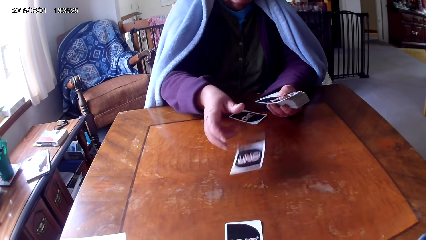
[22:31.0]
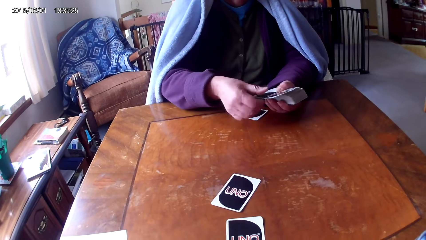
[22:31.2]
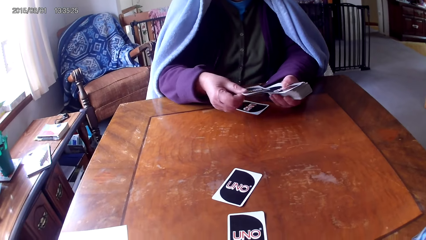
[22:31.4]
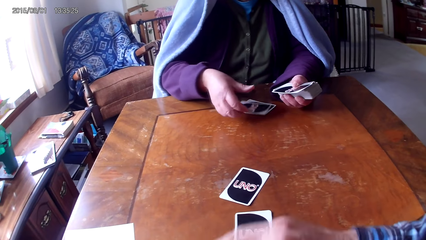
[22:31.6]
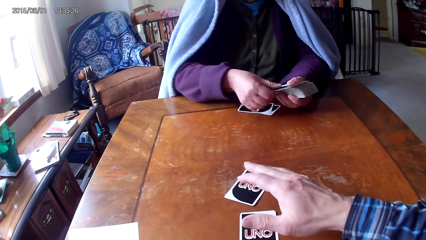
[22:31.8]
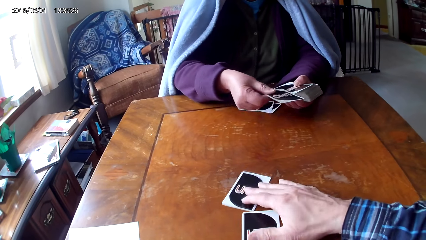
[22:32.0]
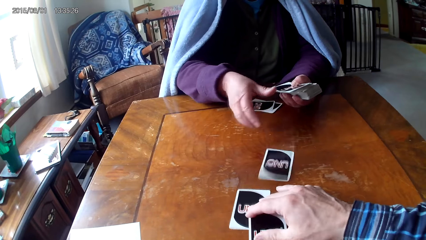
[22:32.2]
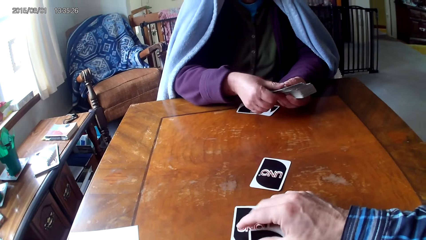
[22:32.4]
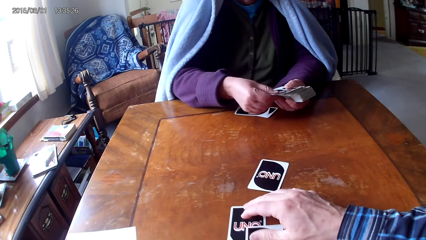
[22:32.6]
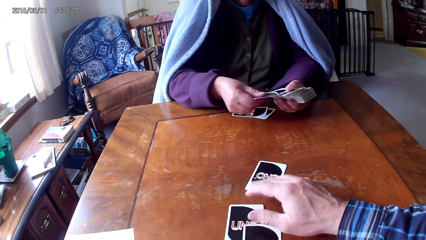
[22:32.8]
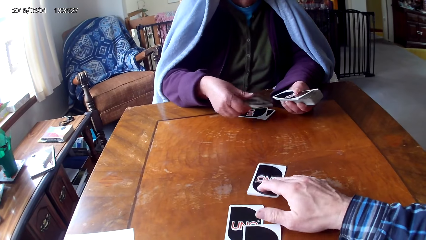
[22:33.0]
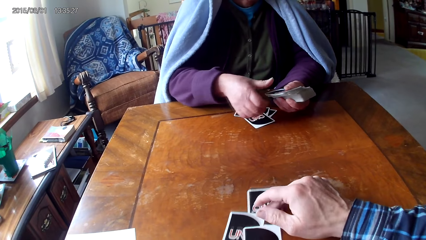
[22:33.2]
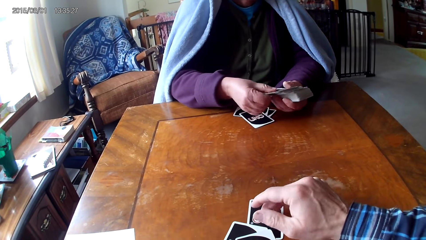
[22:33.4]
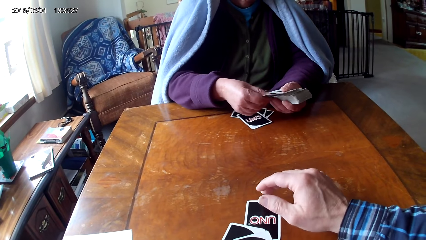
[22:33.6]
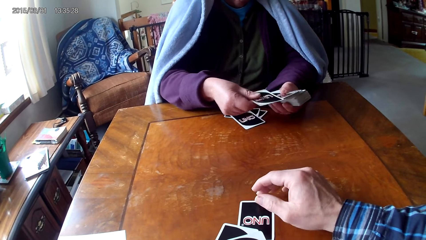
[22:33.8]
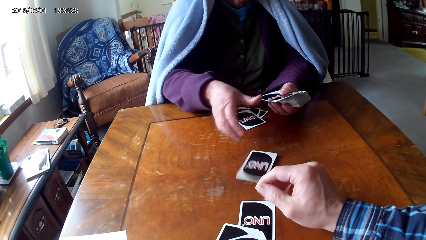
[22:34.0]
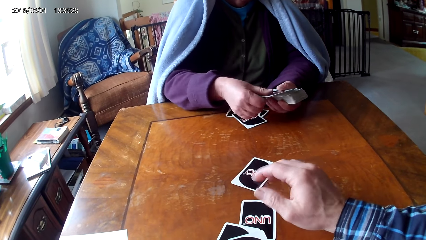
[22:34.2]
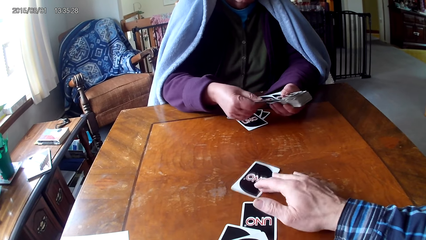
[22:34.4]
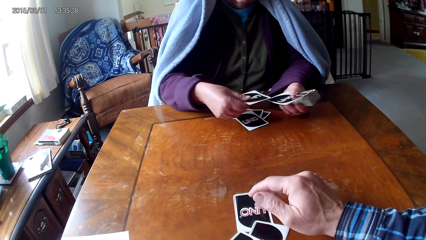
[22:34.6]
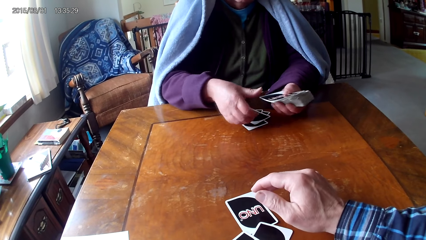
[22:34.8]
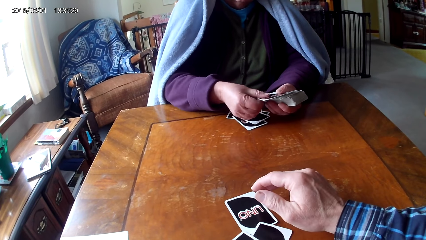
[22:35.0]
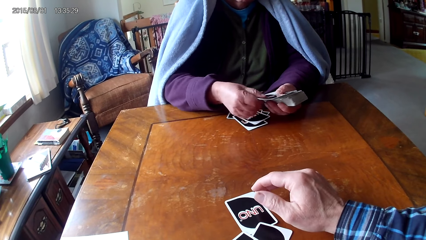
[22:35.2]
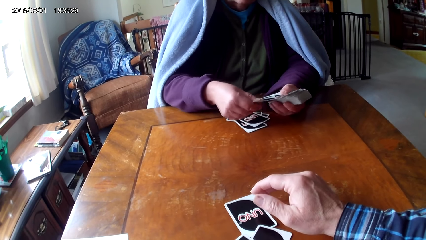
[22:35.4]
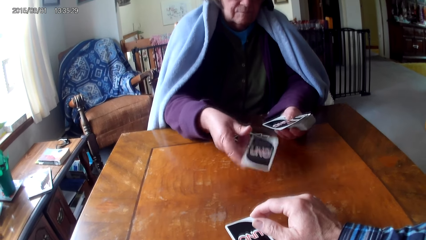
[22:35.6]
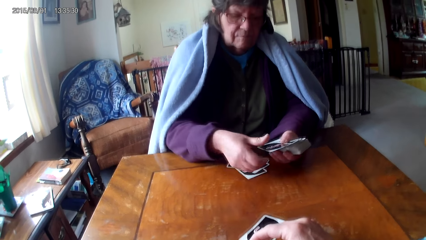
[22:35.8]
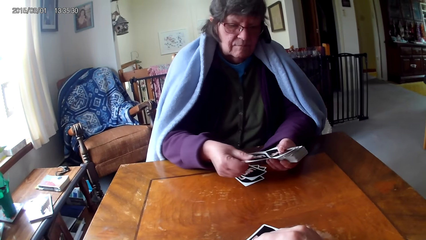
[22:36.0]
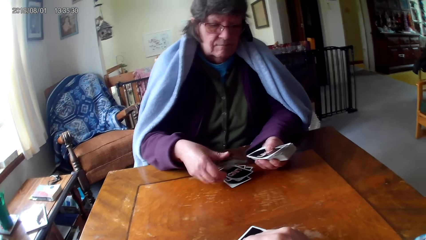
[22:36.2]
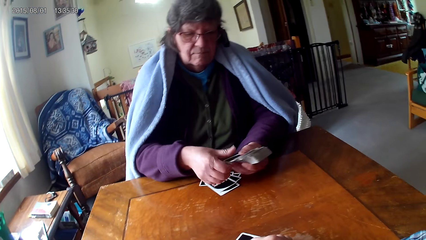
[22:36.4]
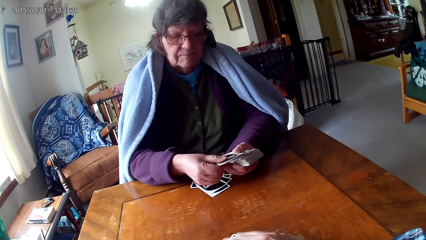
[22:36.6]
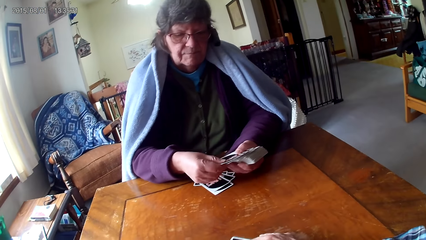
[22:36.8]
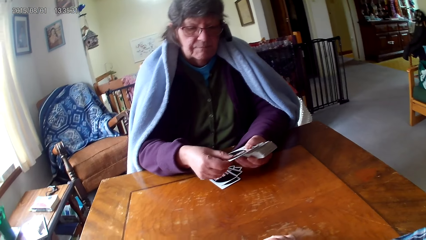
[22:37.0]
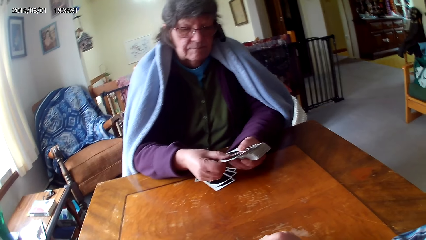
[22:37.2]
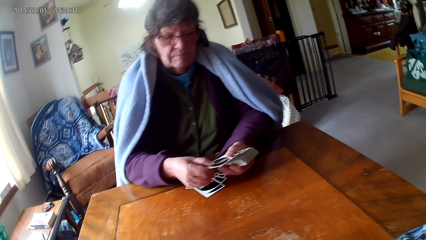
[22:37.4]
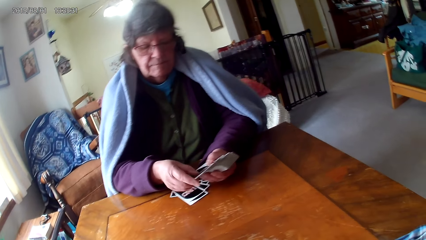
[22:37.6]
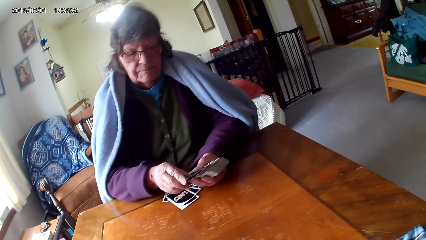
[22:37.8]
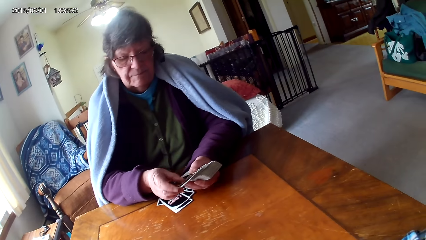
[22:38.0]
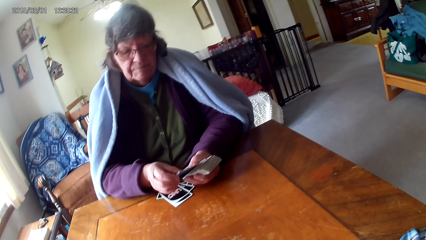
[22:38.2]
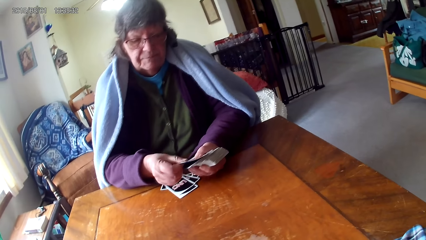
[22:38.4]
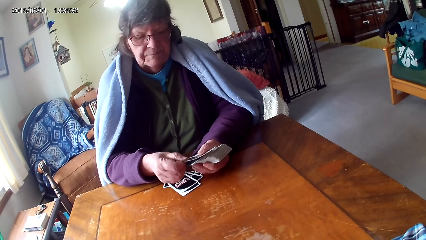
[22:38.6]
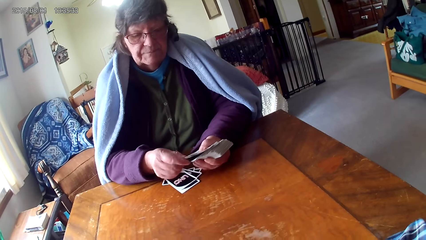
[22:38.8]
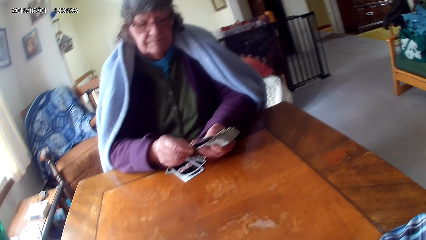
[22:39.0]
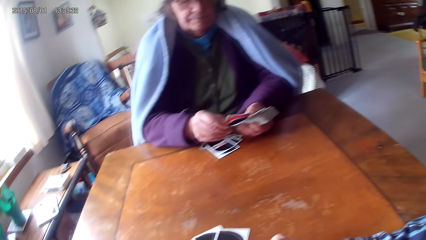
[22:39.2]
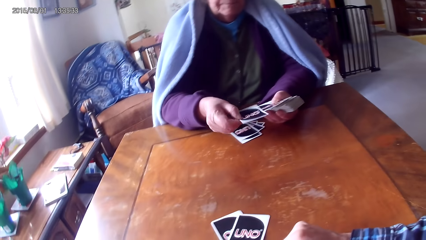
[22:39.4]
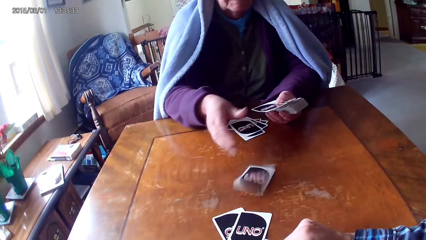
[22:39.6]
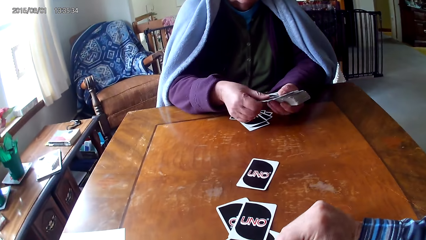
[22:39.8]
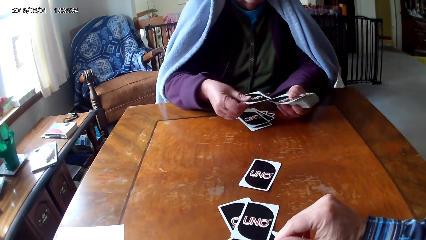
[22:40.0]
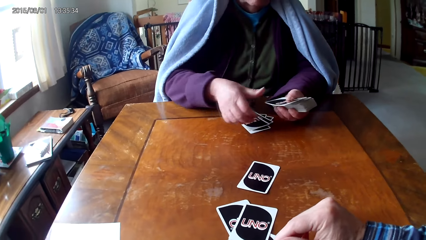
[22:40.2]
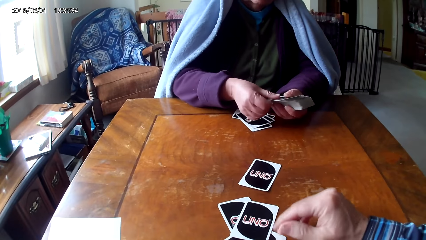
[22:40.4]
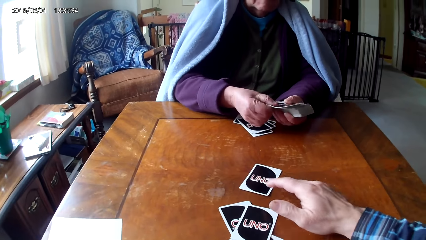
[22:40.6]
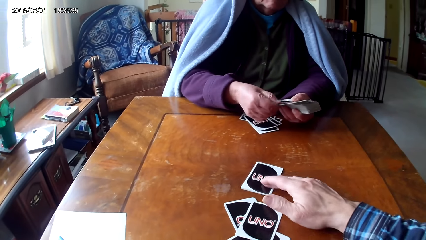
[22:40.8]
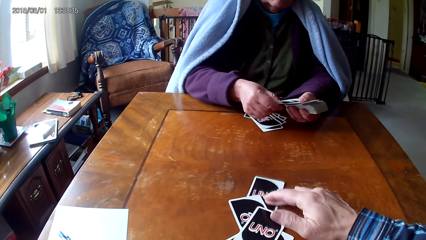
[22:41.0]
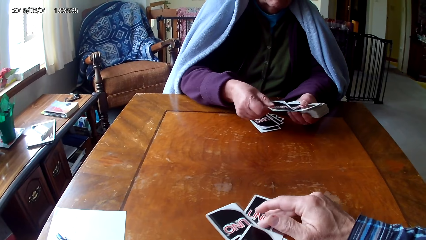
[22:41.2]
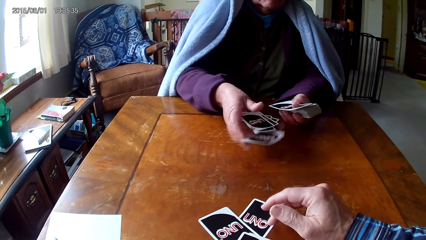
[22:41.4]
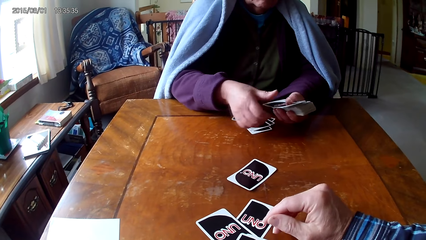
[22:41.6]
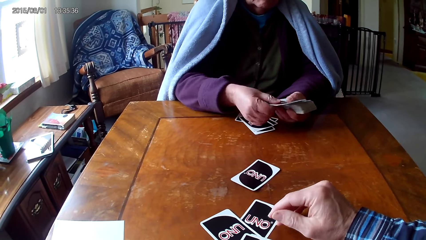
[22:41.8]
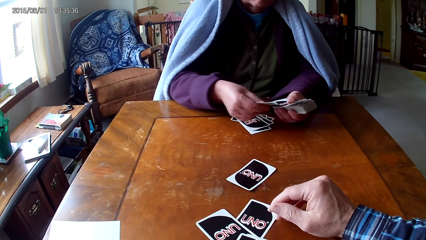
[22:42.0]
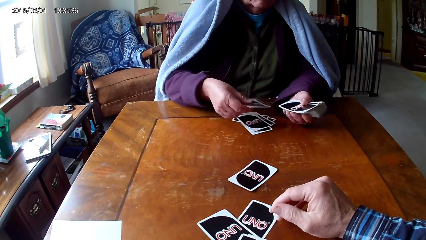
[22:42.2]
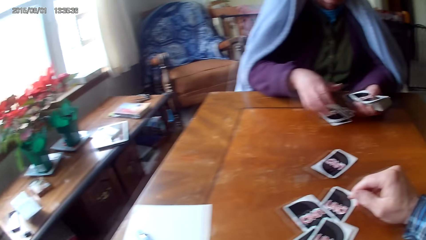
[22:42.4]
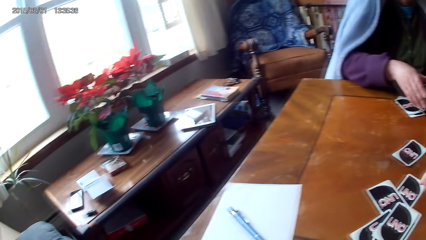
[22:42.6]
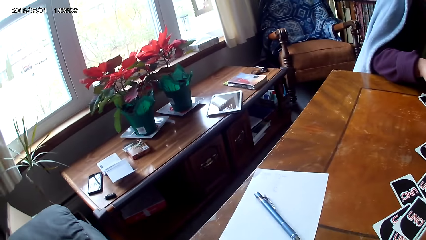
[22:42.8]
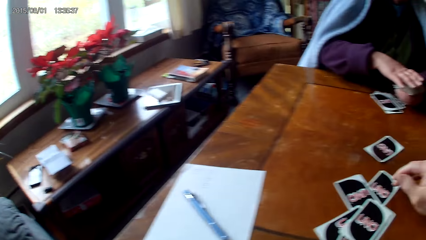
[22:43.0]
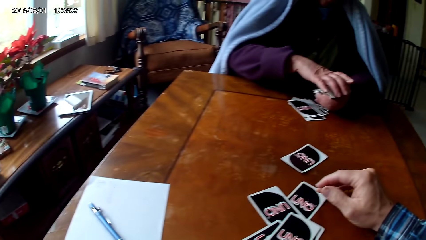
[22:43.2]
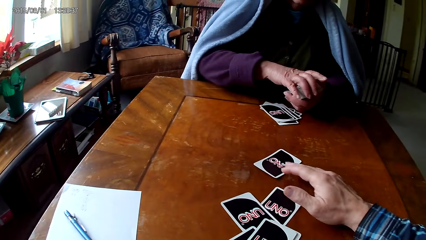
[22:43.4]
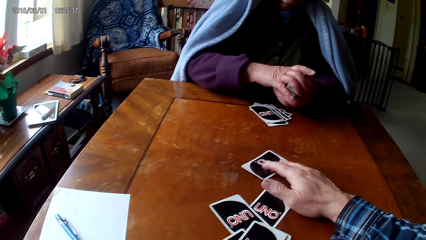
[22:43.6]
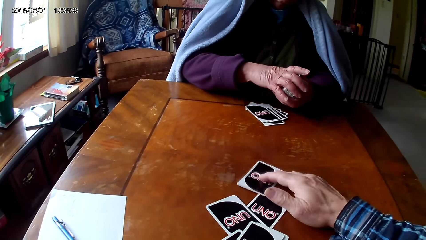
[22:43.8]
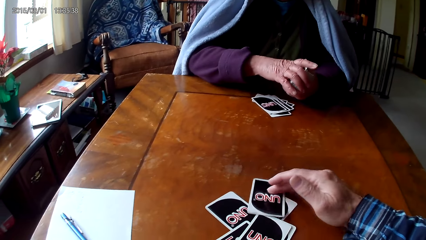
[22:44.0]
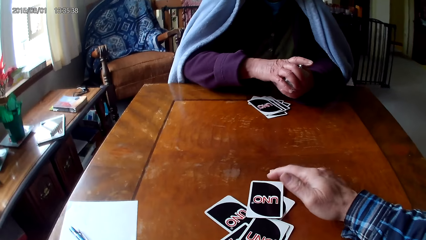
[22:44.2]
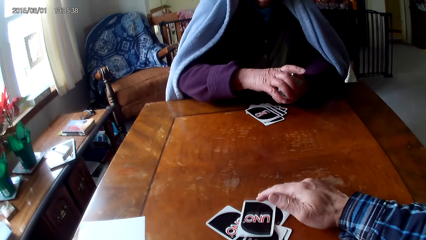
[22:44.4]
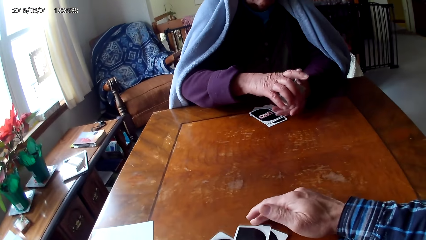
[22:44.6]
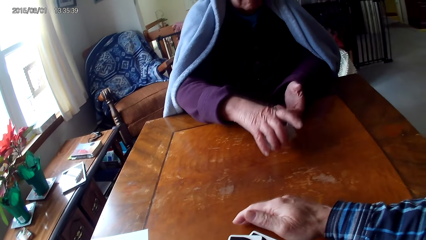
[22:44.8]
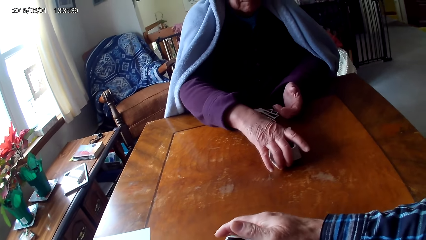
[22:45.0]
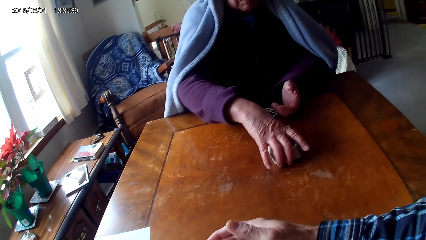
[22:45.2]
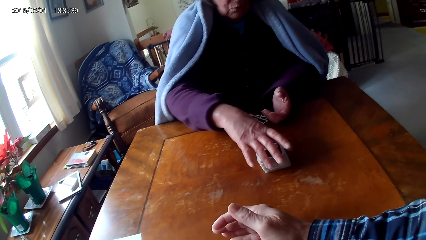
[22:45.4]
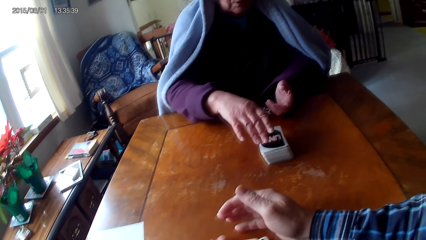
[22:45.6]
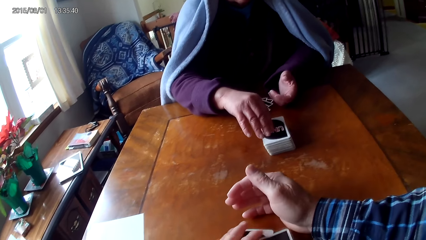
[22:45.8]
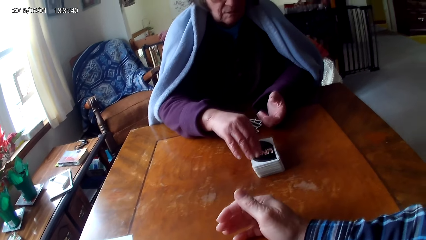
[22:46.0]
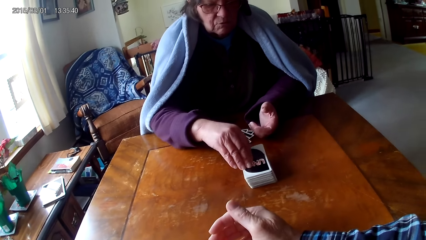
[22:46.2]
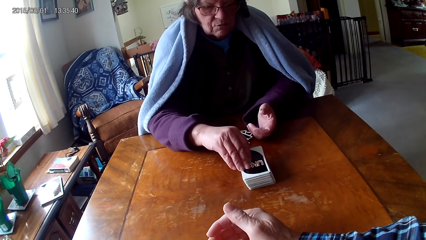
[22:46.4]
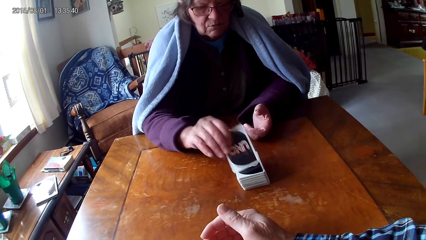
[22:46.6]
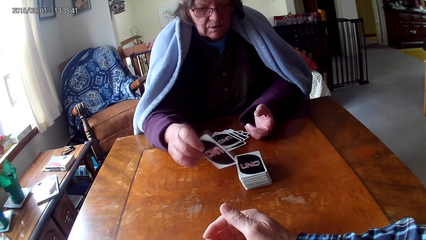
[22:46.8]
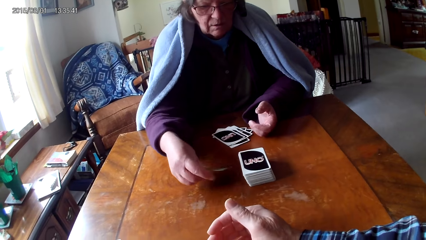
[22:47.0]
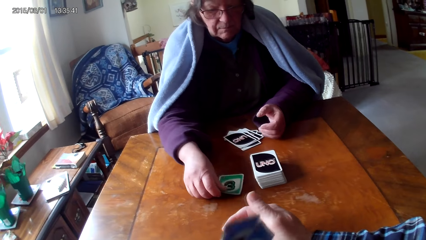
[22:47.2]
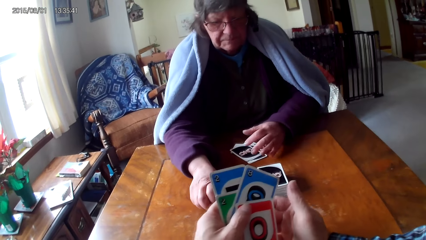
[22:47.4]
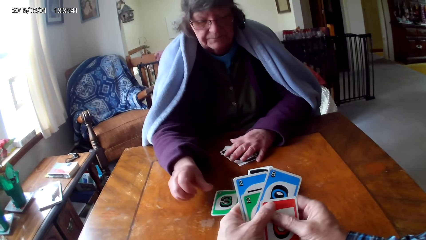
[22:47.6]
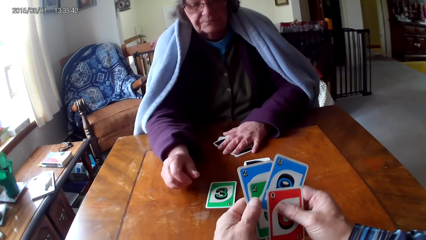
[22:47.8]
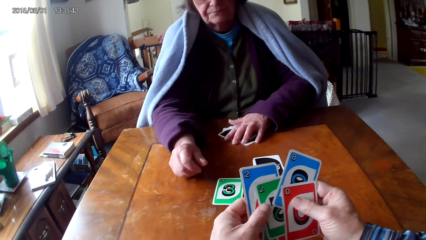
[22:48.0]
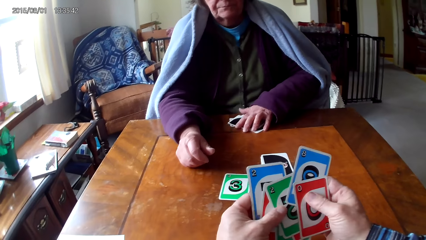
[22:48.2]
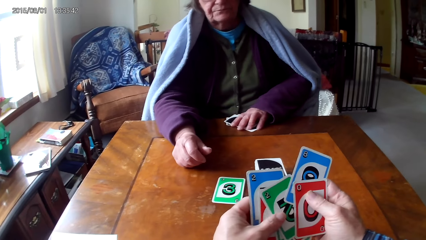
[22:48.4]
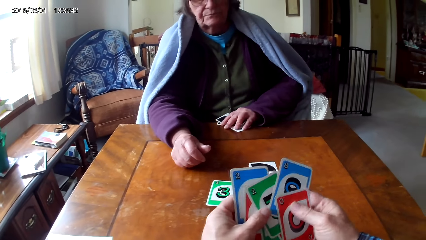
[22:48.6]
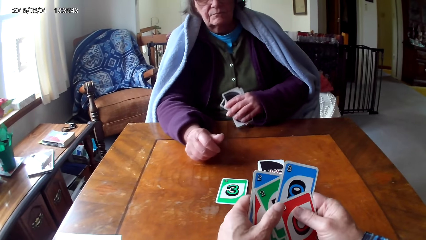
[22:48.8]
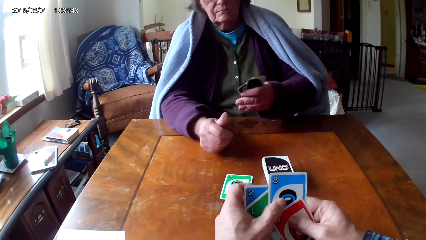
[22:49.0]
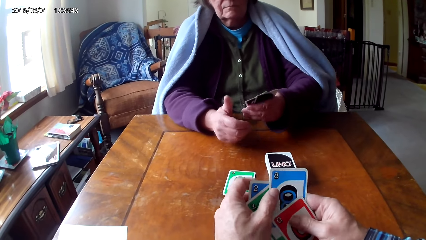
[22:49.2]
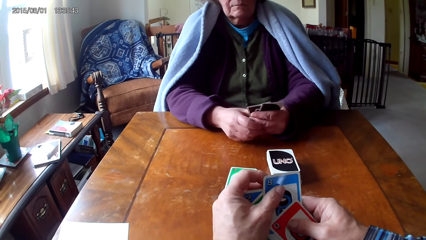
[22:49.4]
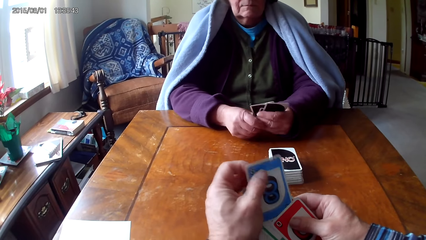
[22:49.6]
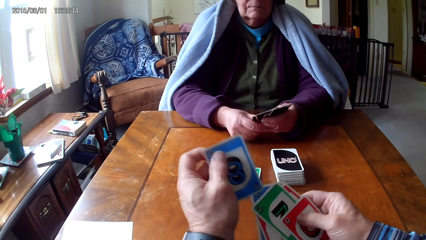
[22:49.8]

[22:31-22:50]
A woman puts down a card on a table, picks a card from the other hand, puts down a card on the table, picks a card from the other hand, puts down a card on the table, picks a card from the other hand, and puts down a card on the table. The camera wearer moves a card on the table. The woman picks a card from the other hand, puts down a card on the table, picks a card from the other hand, puts down a card on the table, picks a card from the other hand, puts down a card on the table, picks a card from the other hand, puts down a card on the table, and picks a card from the other hand. The camera wearer moves a card on the table. The woman puts down a card on the table, picks a card from the other hand, and puts down a card on the table. The camera wearer moves a card on the table. The woman holds cards with her hands, puts down cards on the table, picks a card on the table, turns a card, and puts a card on the table. The camera wearer holds cards with their hands. The woman moves cards on the table and picks cards on the table.
